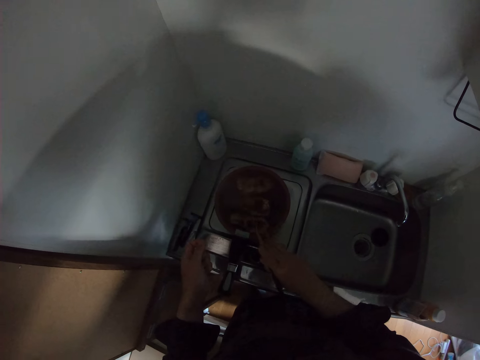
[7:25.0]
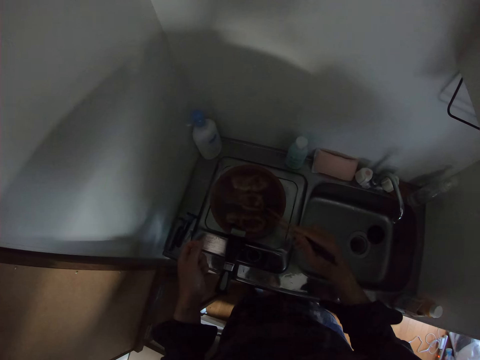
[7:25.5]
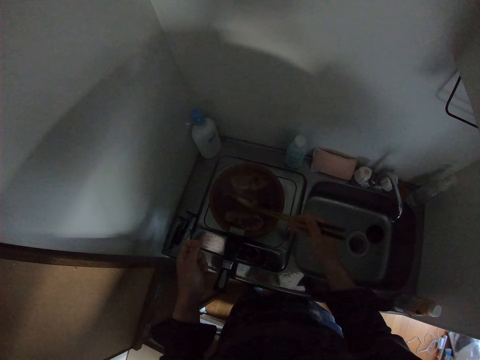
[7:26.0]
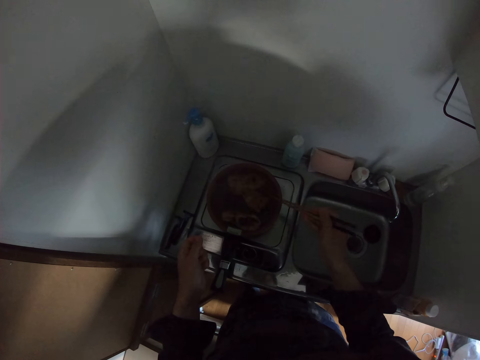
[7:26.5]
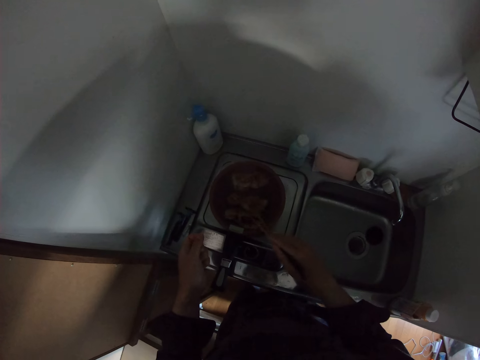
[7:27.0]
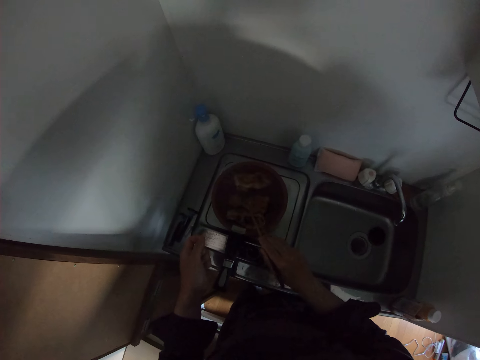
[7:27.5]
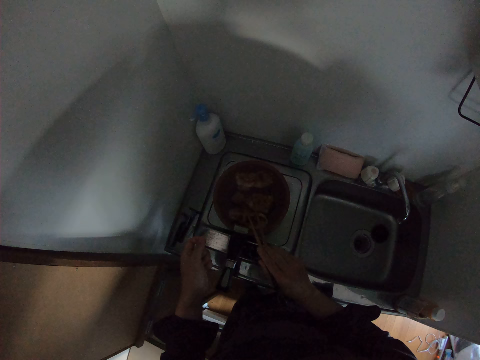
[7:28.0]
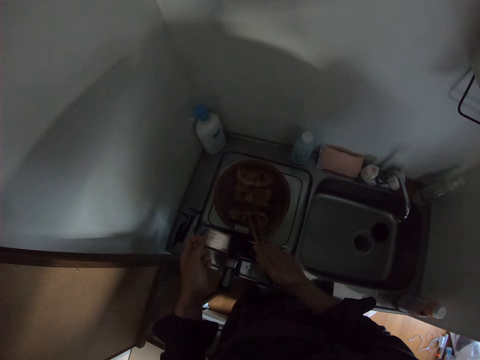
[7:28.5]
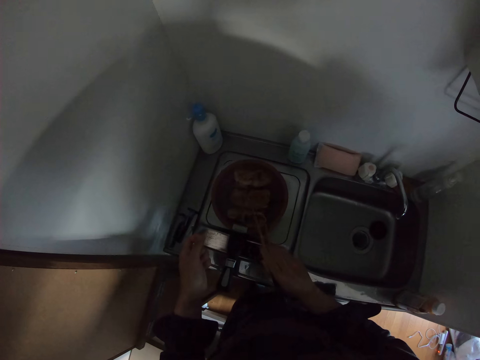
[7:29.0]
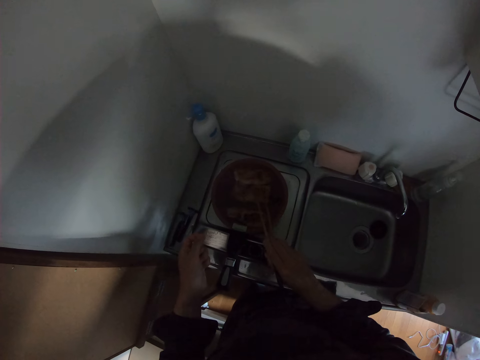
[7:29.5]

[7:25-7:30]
The camera wearer turns the salmon. They move the salmon with the chopsticks.

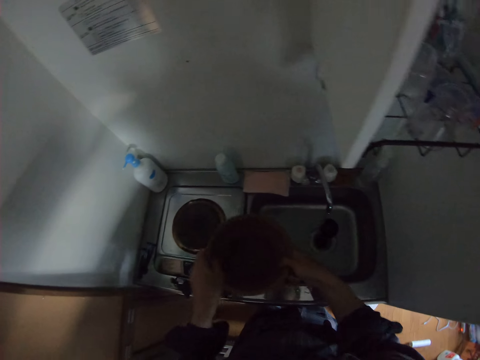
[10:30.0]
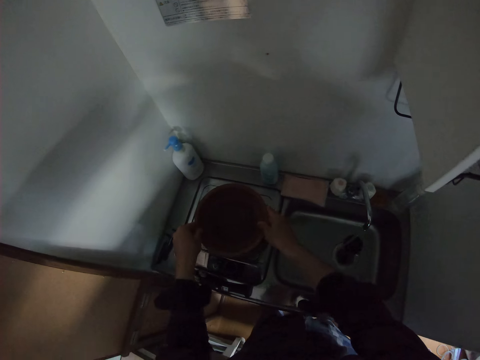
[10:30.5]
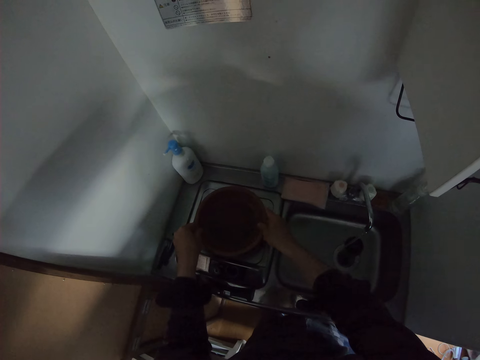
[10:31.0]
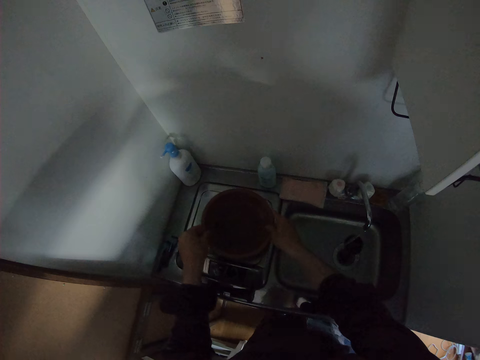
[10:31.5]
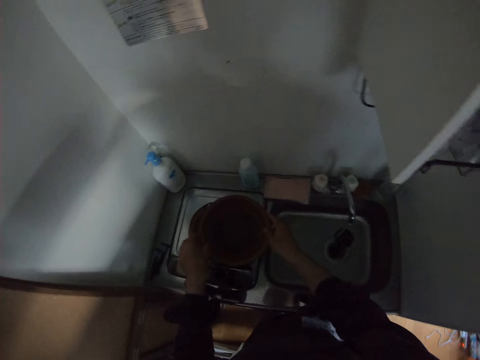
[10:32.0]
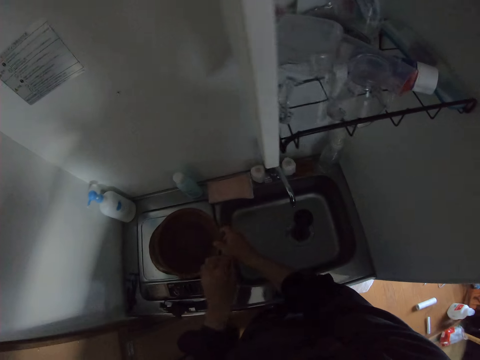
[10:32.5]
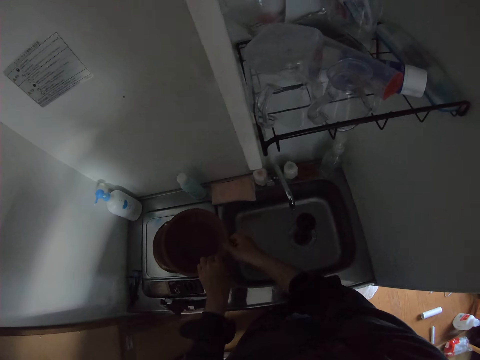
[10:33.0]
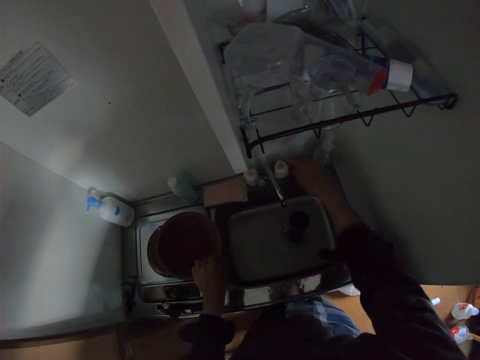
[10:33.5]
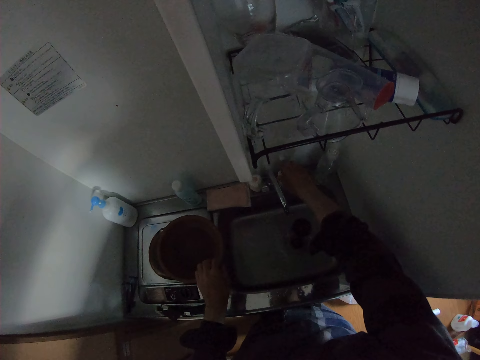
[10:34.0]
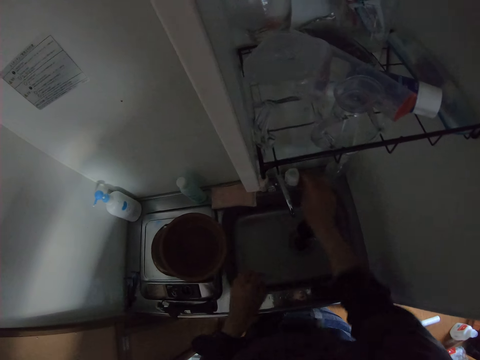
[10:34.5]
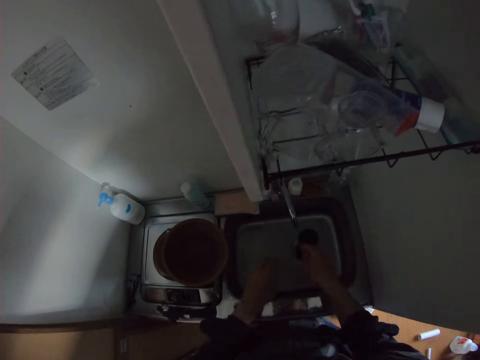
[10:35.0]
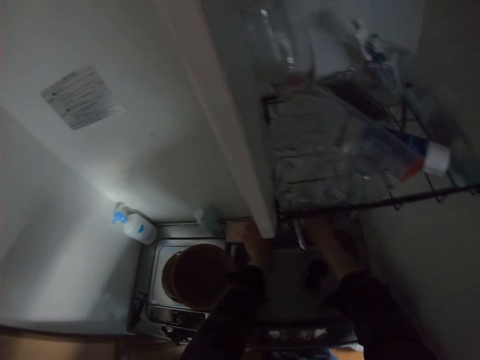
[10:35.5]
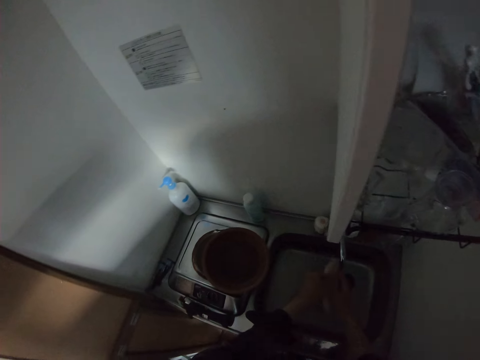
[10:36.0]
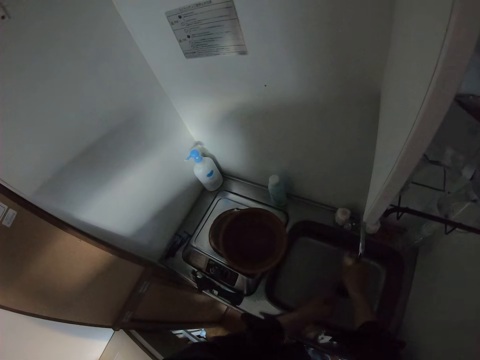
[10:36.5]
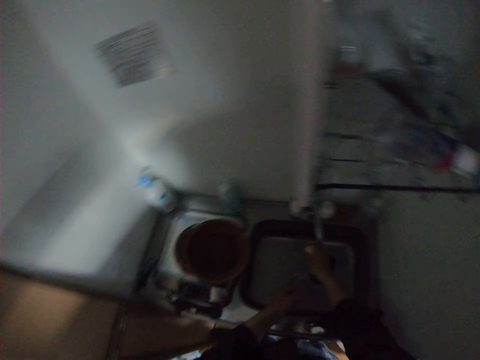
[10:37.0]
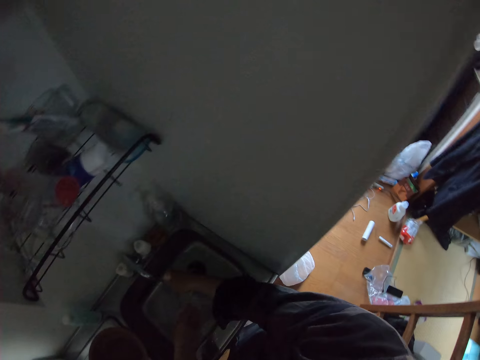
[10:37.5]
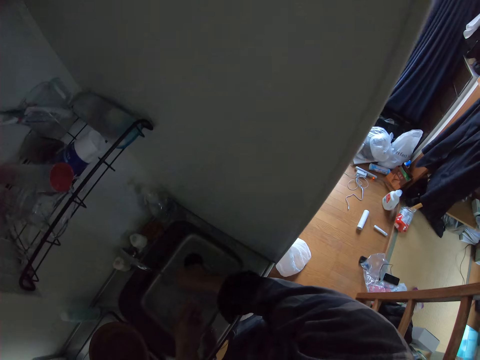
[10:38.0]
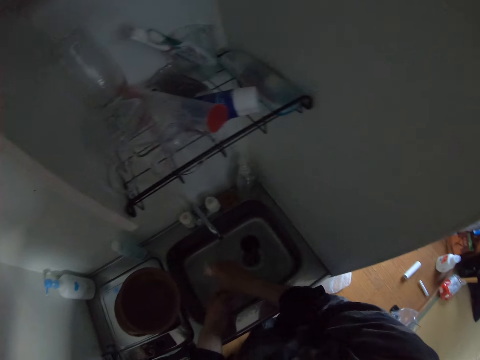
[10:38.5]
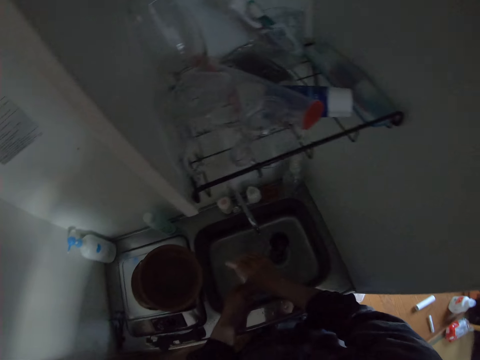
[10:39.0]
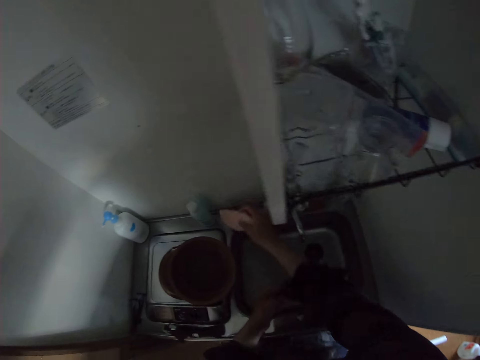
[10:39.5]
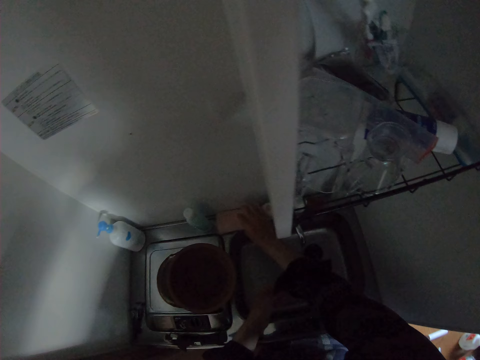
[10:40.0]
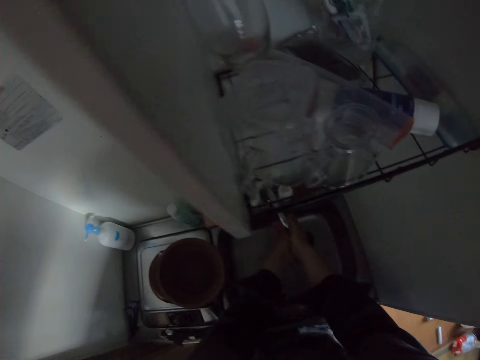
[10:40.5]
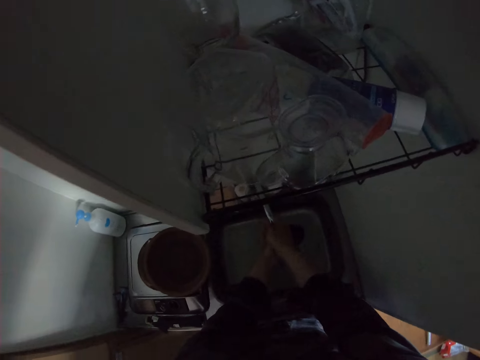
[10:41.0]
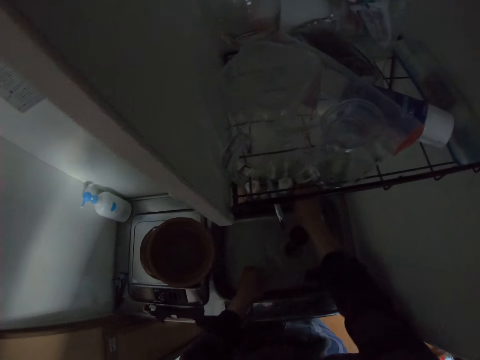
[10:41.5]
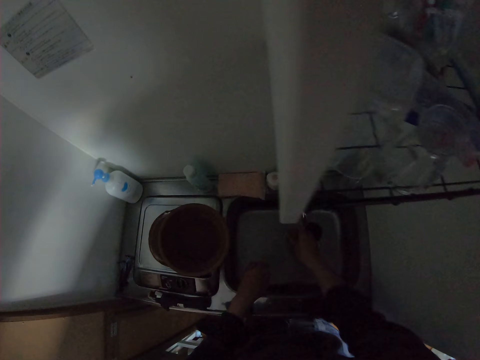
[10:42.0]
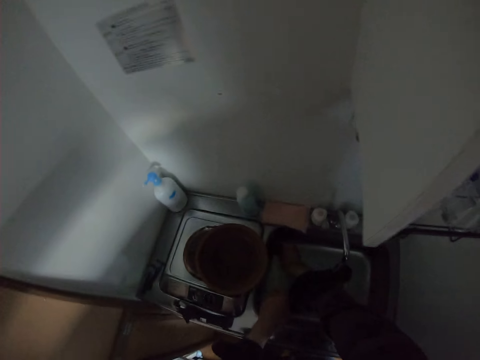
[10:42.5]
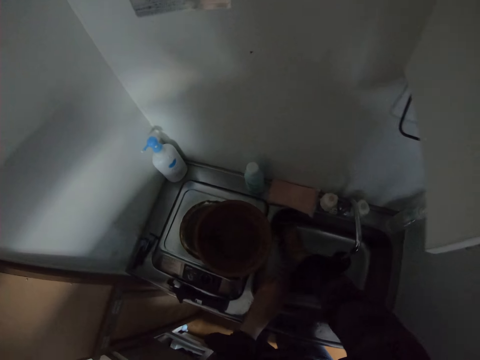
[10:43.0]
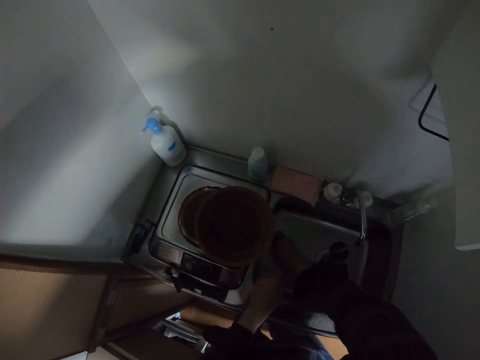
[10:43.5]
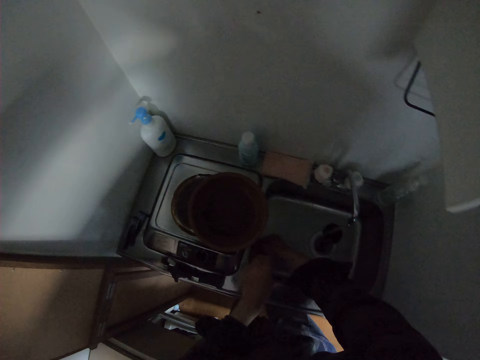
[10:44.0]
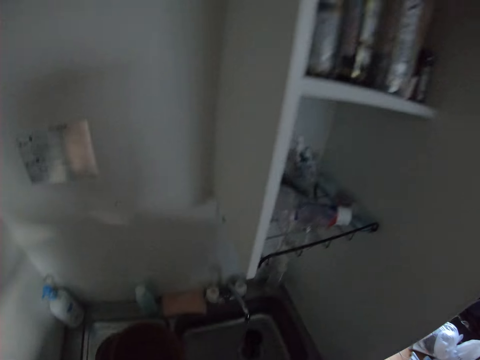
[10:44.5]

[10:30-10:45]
The camera wearer drops the fry pan on a hot plate. He holds the cleaning detergent. He turns off the tap. He picks up the cleaning sponge and squeezes the cleaning sponge. He puts the cleaning sponge on the sink area. He washes his hands. He picks up the cleaning sponge. He washes the inside of the sink.

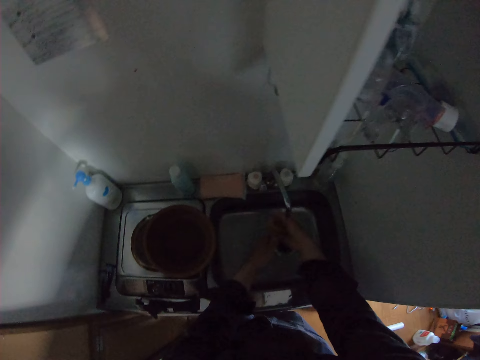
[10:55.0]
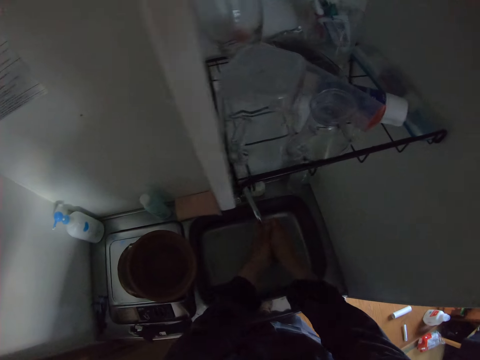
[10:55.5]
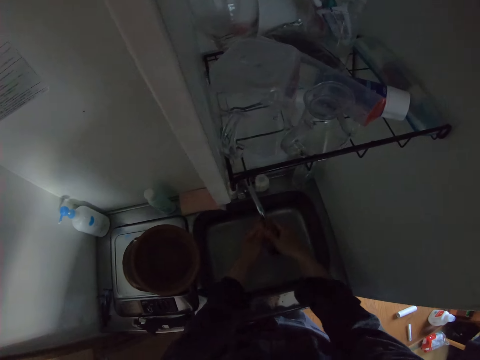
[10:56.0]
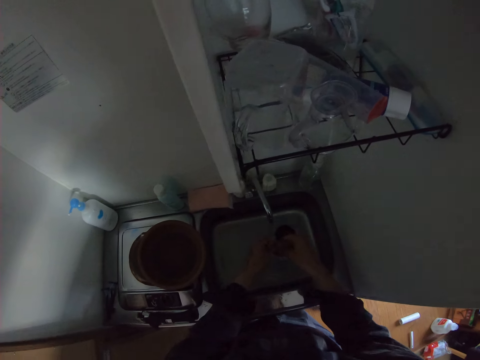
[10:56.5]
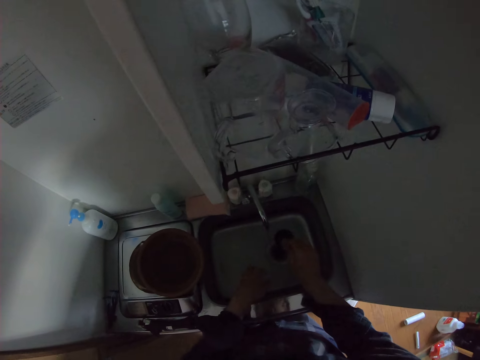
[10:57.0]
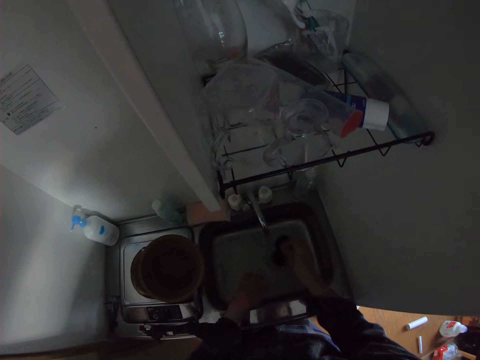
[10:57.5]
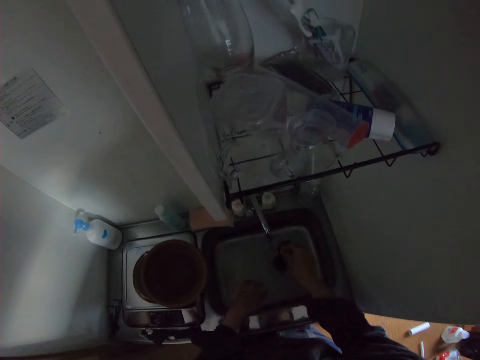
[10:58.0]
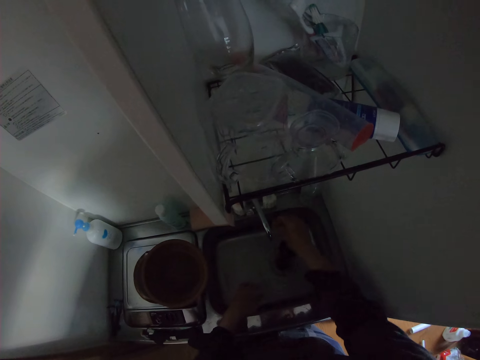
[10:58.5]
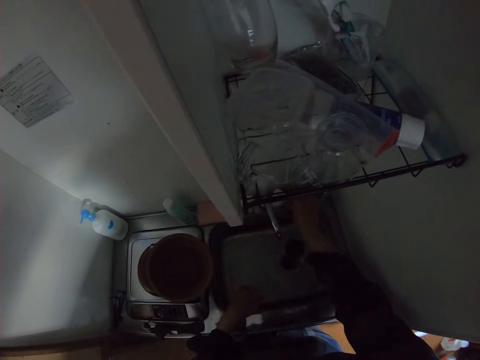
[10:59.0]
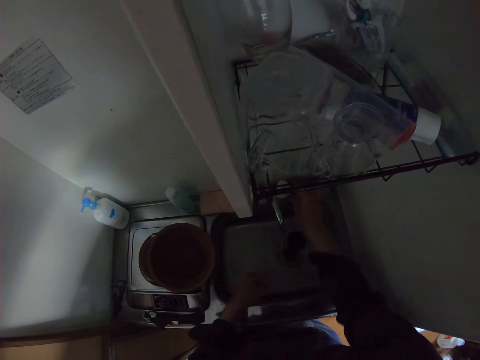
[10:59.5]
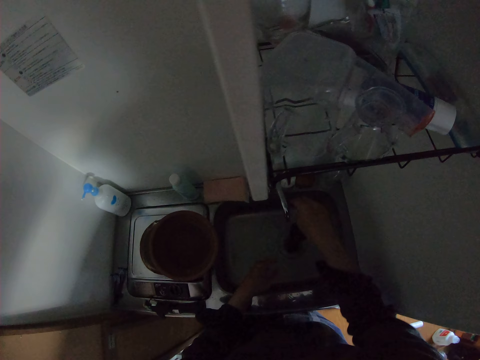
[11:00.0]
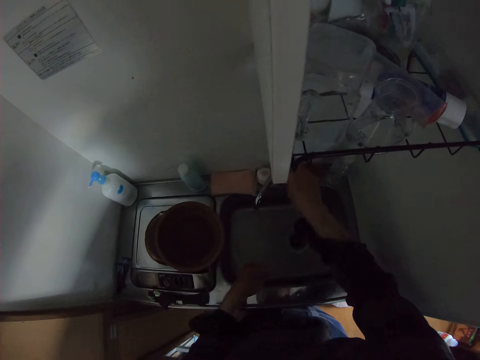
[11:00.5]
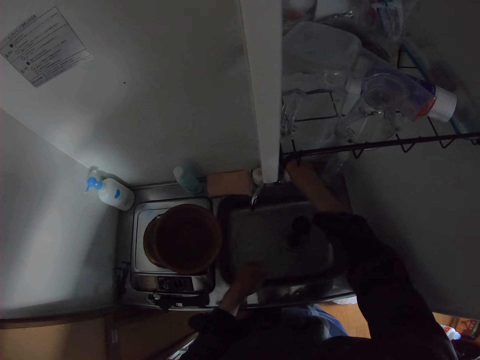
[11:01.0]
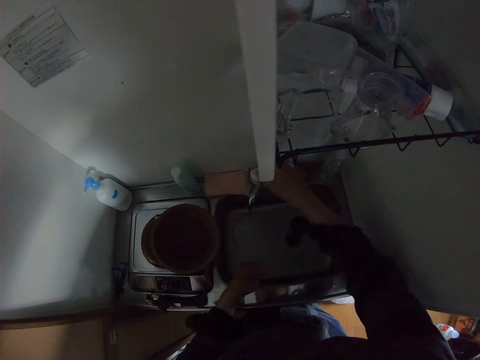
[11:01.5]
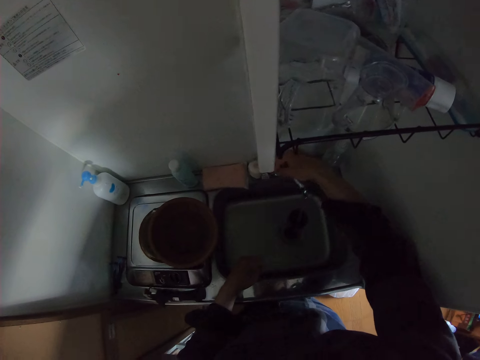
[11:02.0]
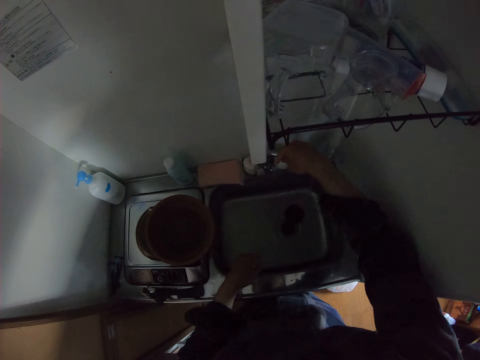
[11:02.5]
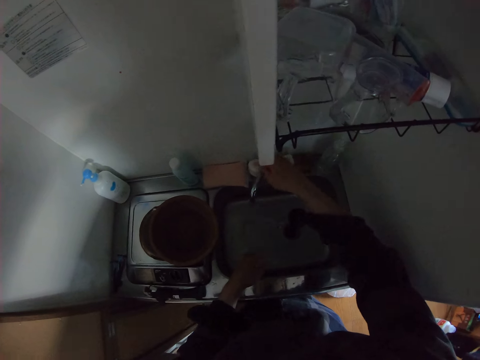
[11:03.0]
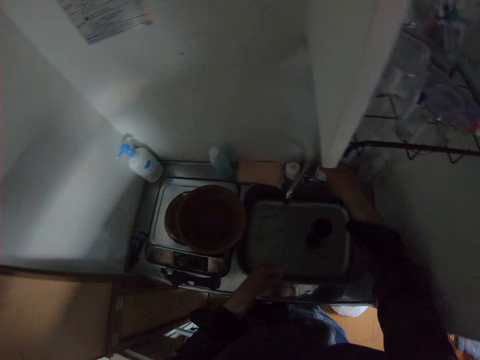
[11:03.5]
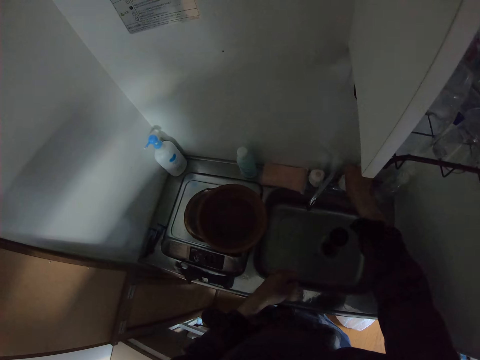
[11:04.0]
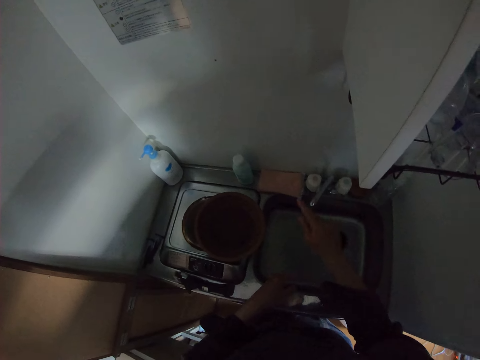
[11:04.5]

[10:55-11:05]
The camera wearer puts the cleaning sponge on the sink area. They turn off the tap. They move detergent on the sink area. They turn the head of the tap.
